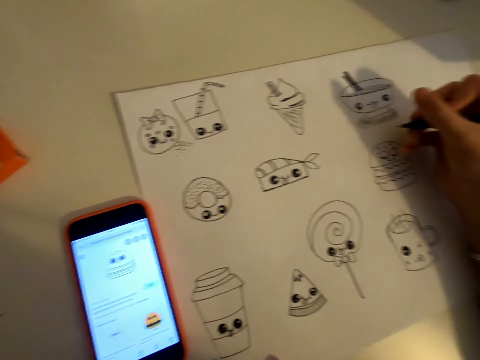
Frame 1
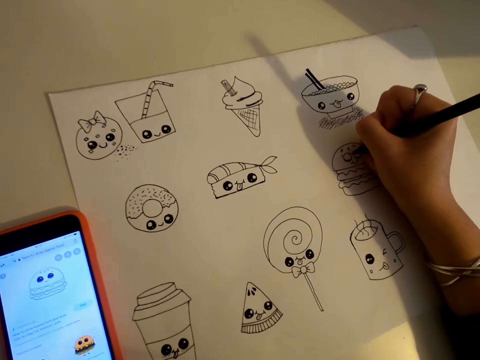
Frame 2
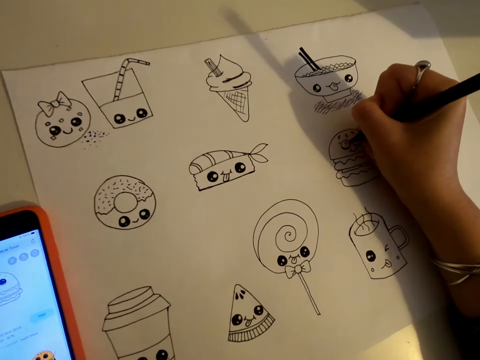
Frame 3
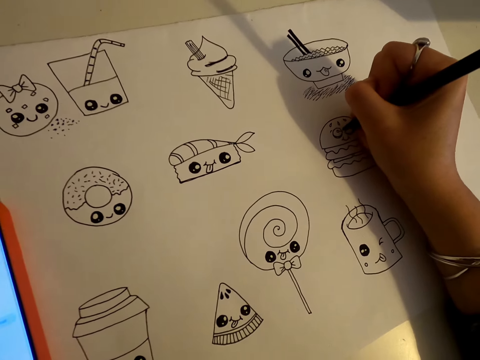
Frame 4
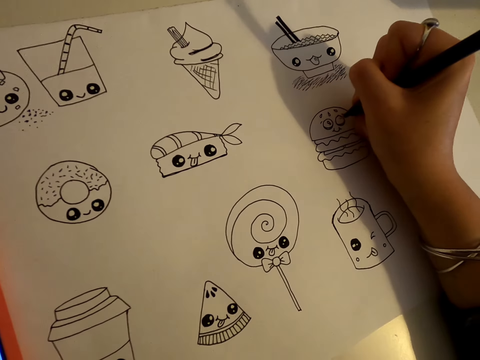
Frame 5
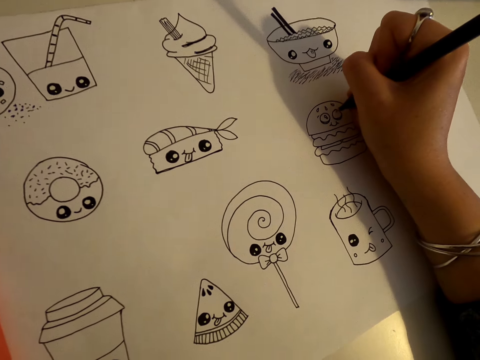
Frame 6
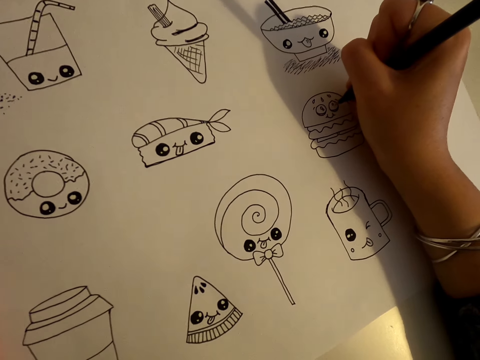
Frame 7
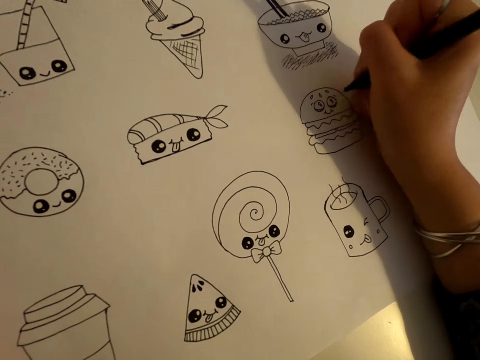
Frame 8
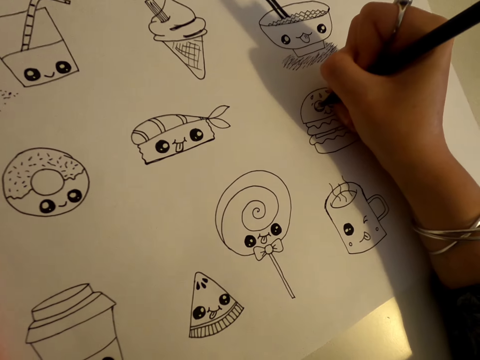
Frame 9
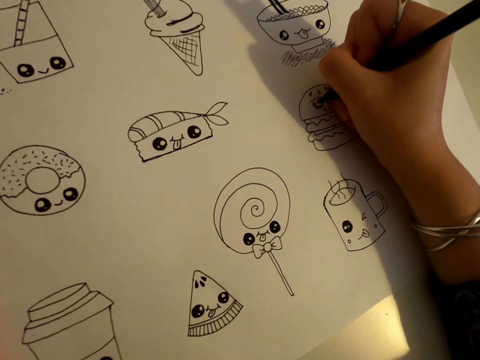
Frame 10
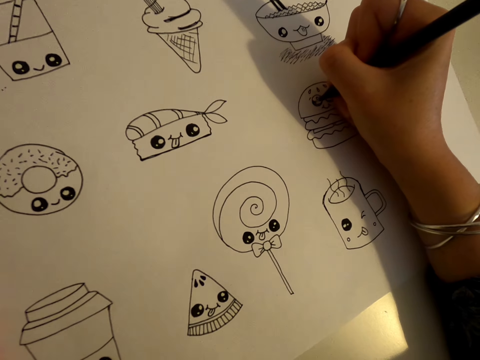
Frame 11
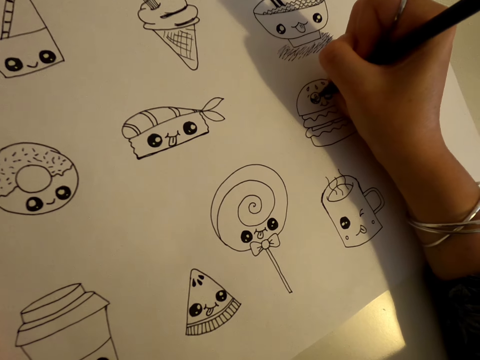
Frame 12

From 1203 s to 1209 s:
The camera wearer looks at the phone. They draw on a piece of paper.

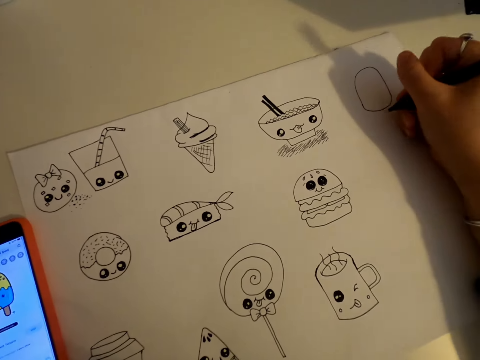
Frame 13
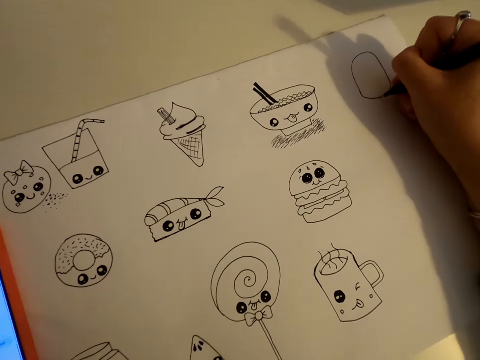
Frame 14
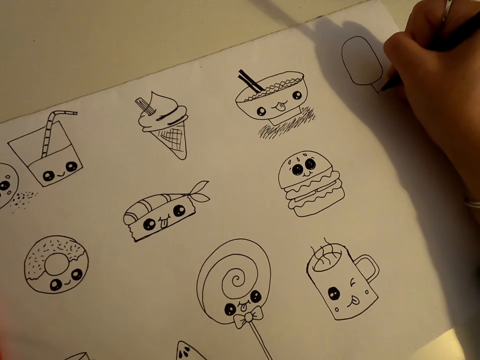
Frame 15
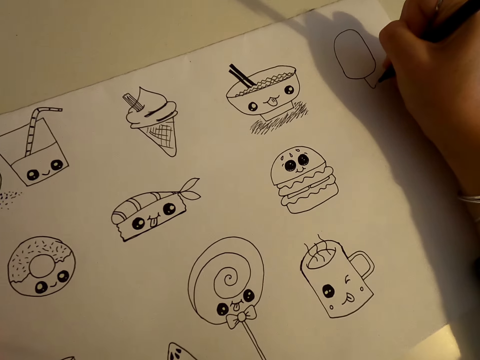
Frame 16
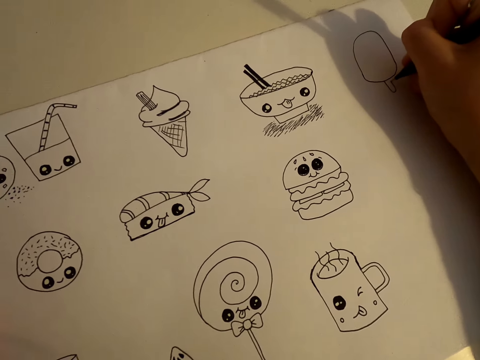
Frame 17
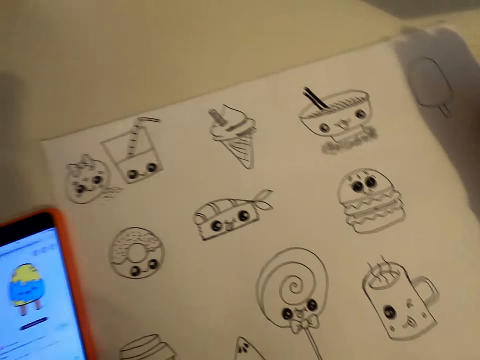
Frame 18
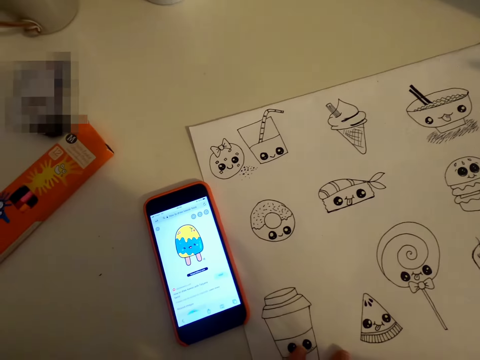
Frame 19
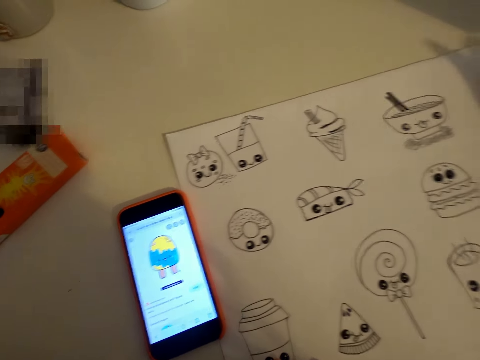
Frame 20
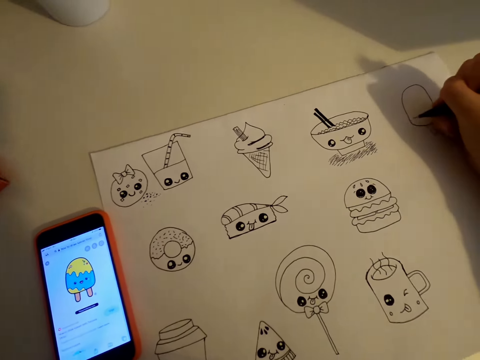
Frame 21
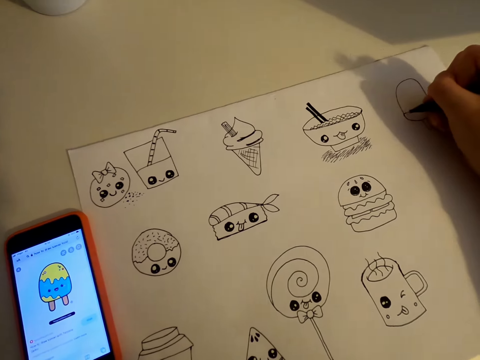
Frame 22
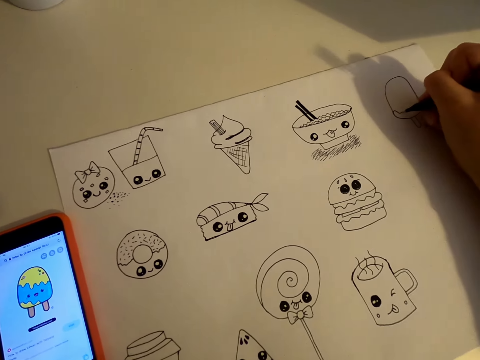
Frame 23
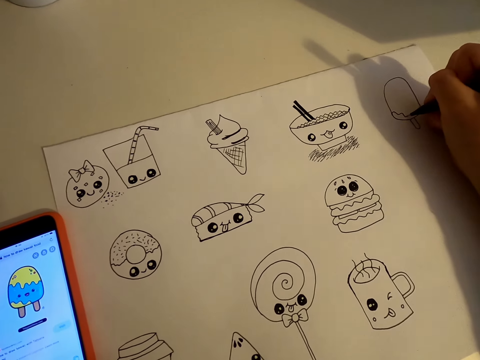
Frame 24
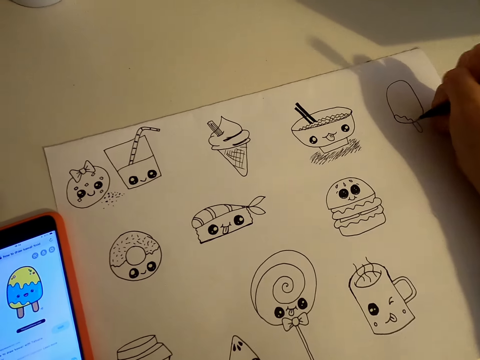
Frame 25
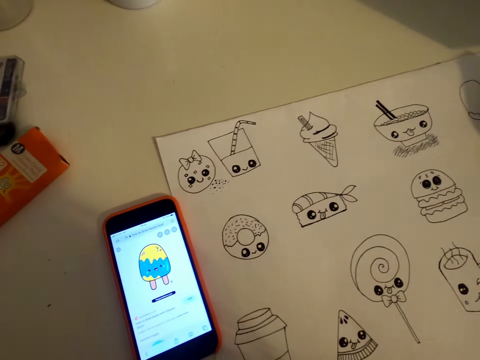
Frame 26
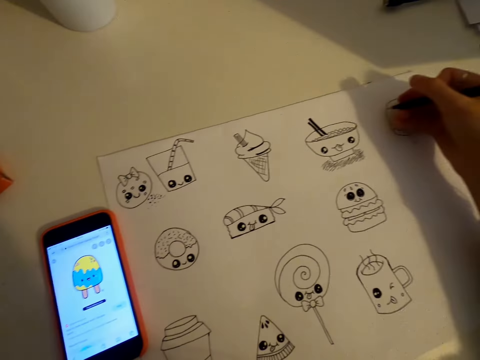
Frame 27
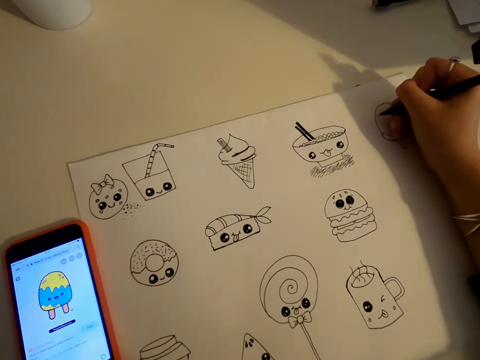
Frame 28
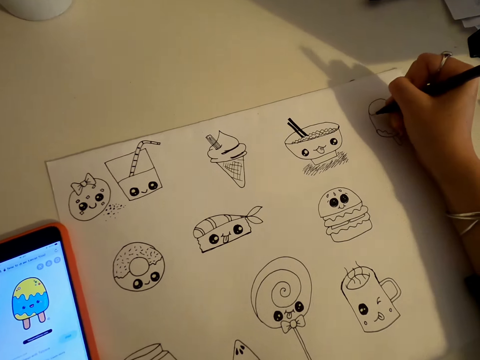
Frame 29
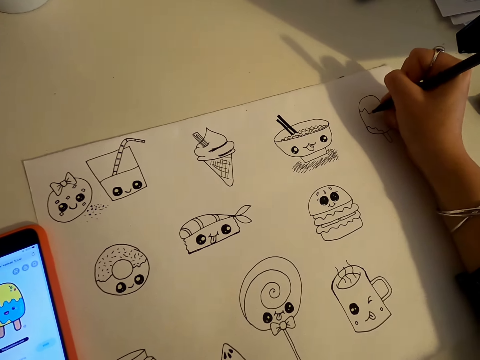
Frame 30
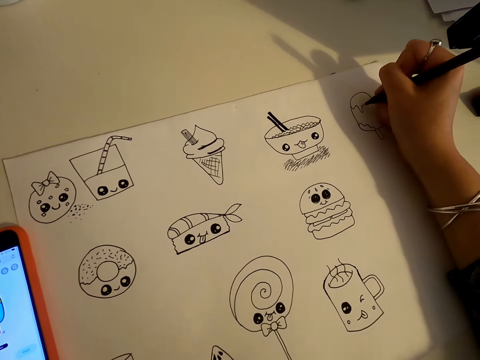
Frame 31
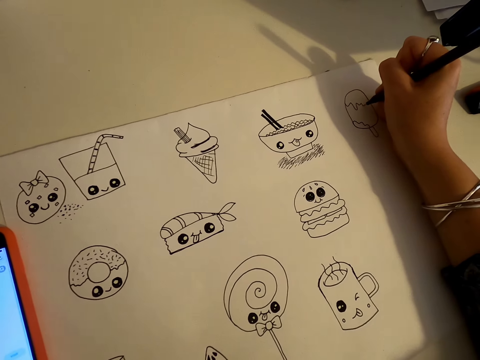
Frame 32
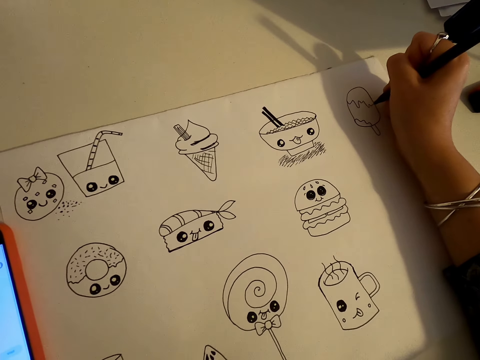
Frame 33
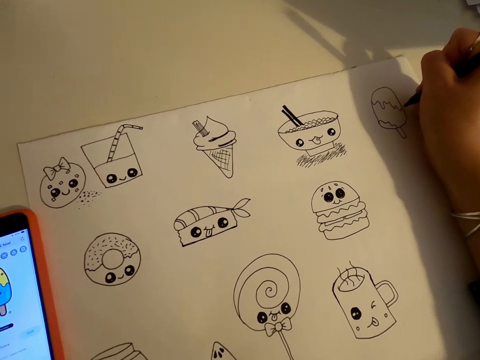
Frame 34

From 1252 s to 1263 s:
The camera wearer draws on a piece of paper. They look at the phone. They draw on the piece of paper. They look at the phone. They draw on the piece of paper.

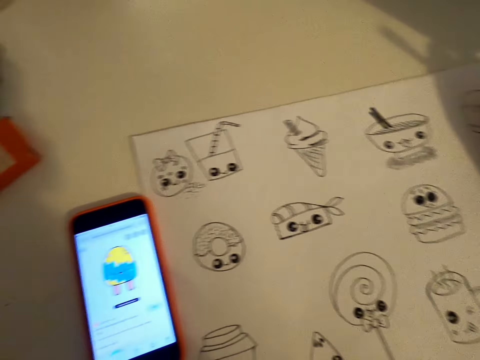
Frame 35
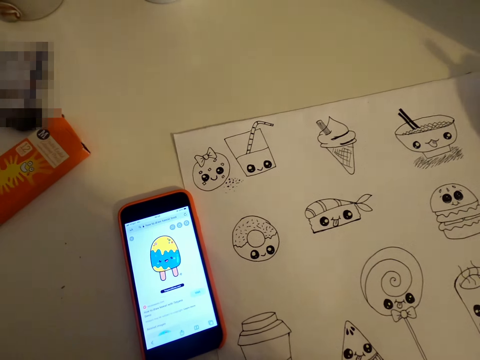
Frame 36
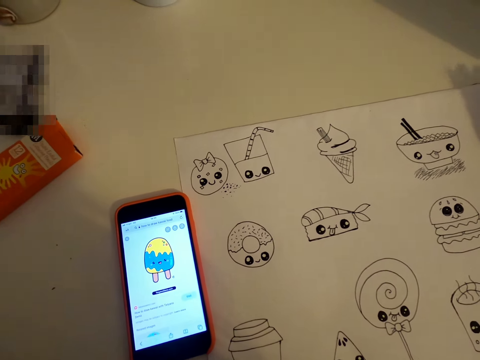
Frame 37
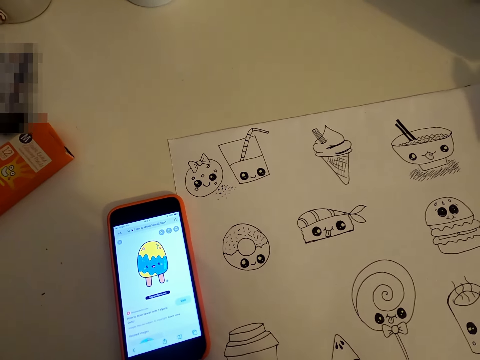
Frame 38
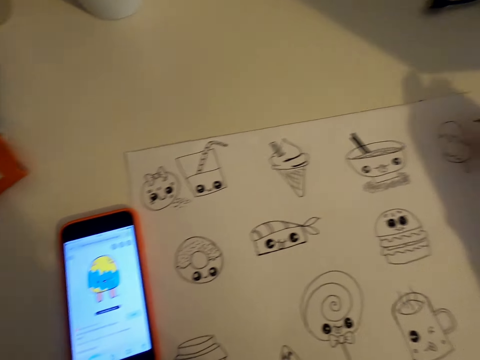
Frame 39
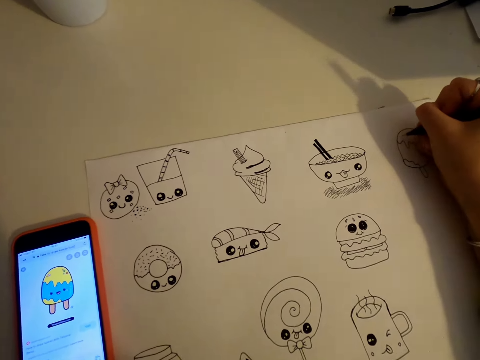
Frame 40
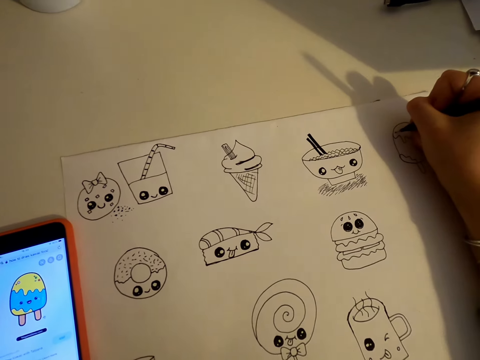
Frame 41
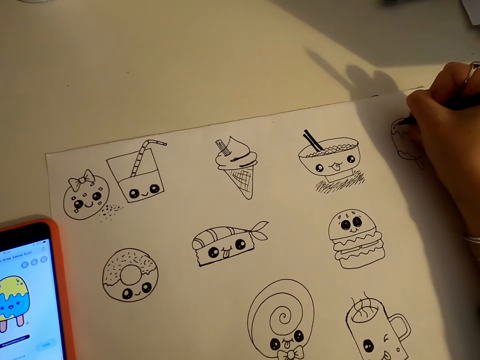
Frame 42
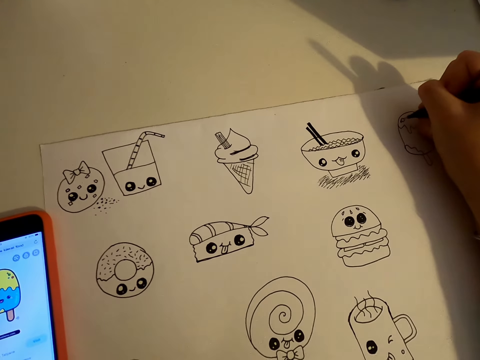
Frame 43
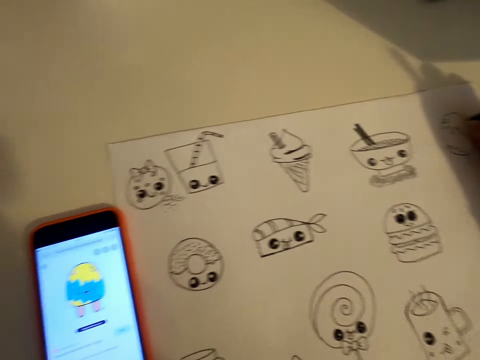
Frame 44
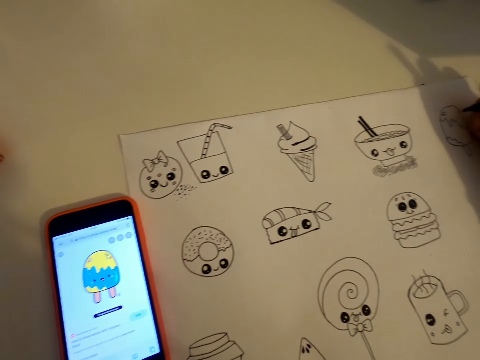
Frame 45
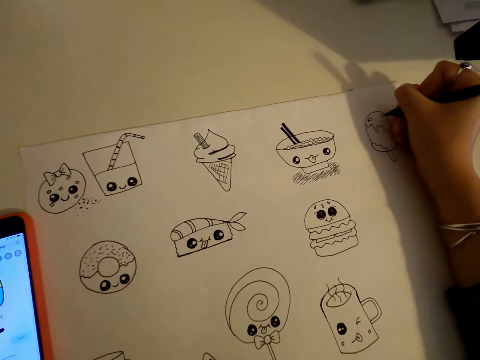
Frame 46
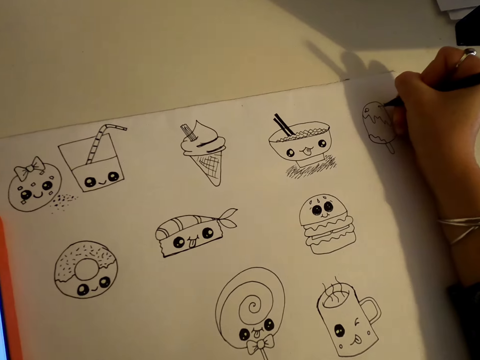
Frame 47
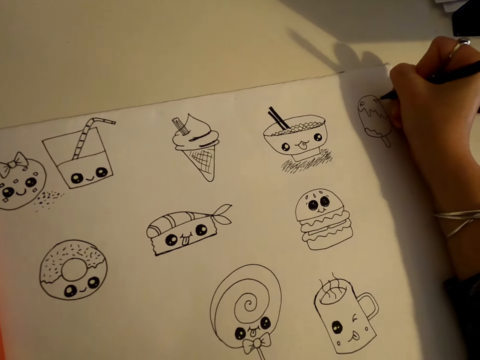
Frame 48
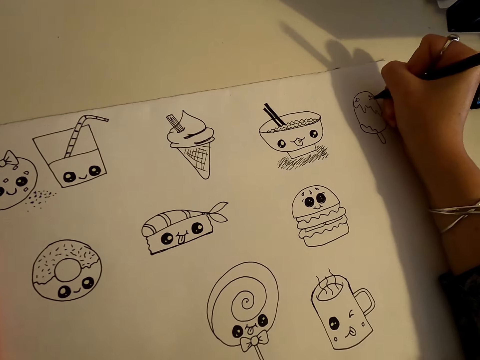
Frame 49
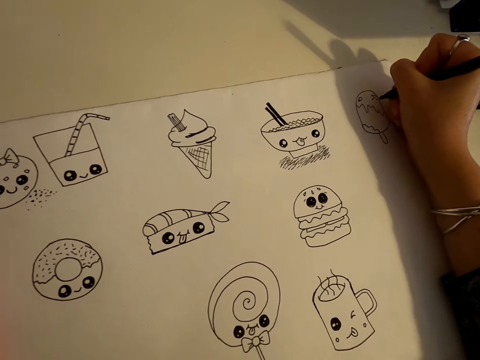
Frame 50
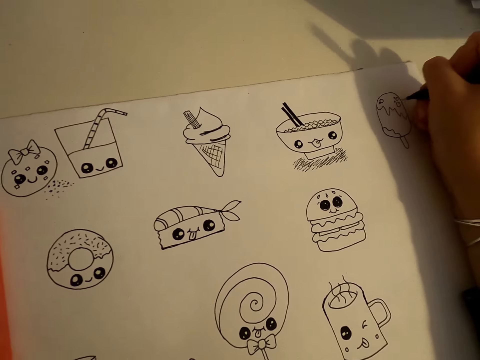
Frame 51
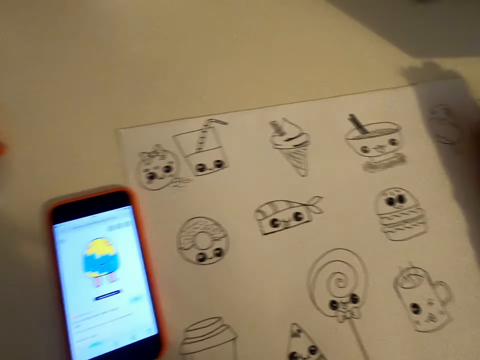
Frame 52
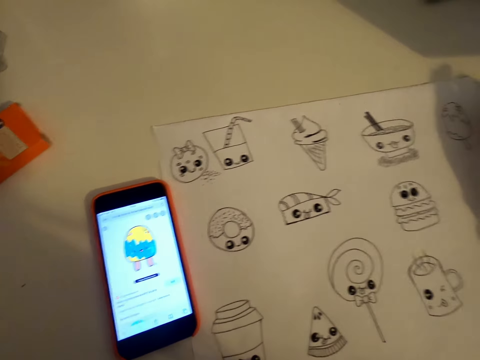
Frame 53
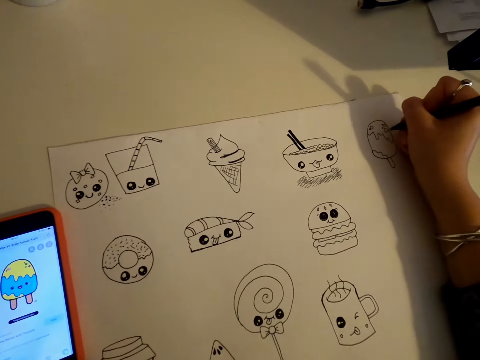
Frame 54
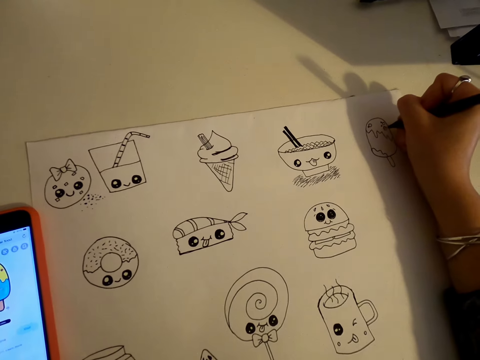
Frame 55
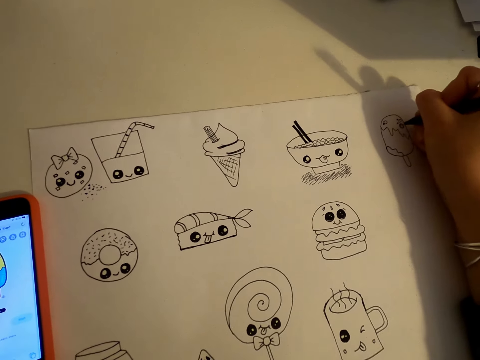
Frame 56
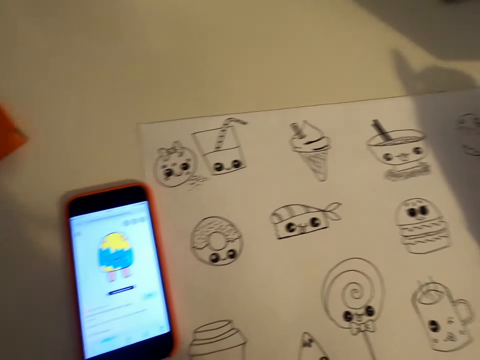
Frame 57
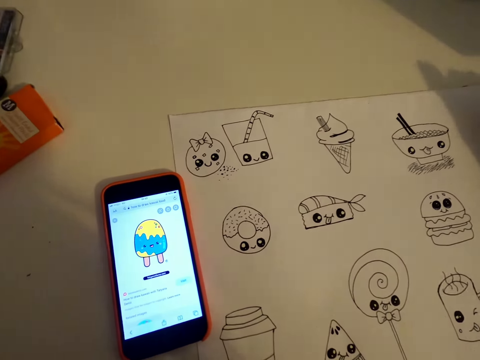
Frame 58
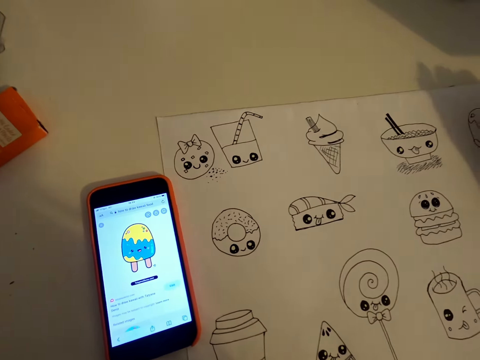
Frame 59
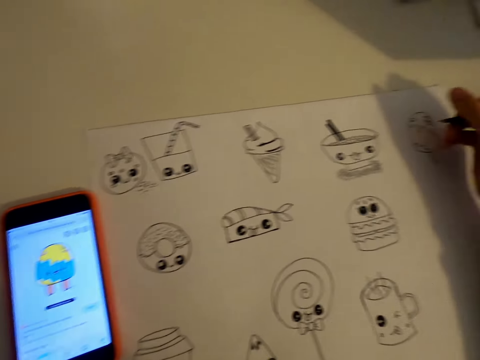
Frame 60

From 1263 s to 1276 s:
The camera wearer looks at the phone. They draw on a piece of paper. They look at the phone. They draw on the piece of paper. They look at the phone. They draw on the piece of paper. They look at the phone.
